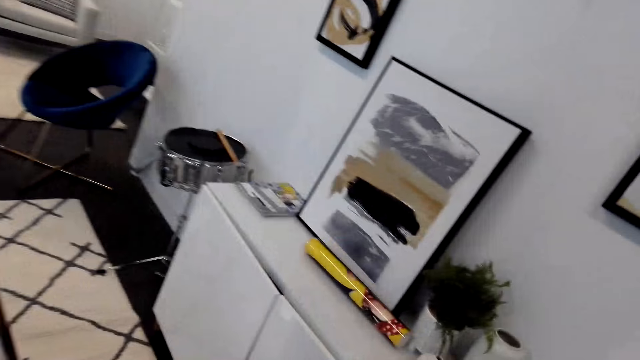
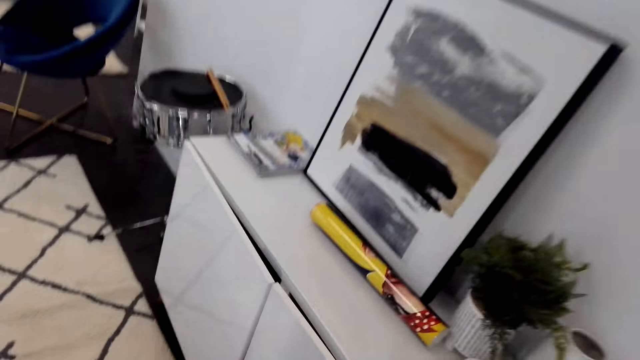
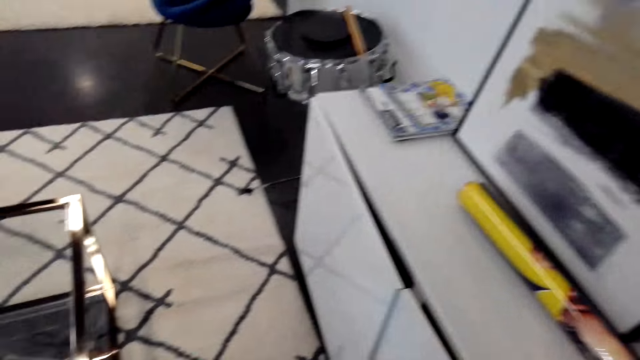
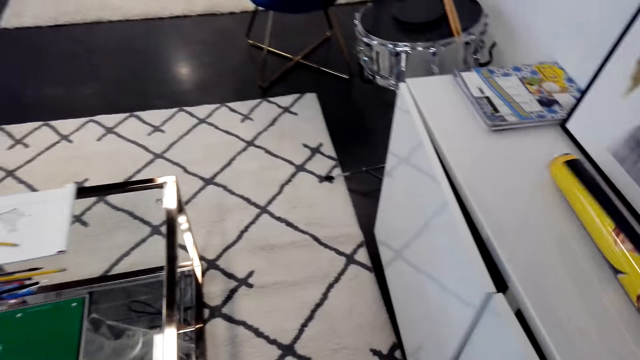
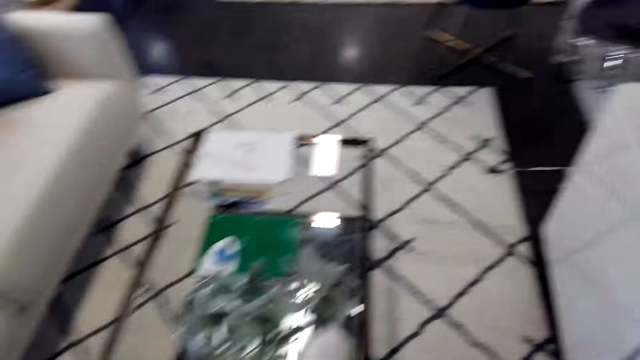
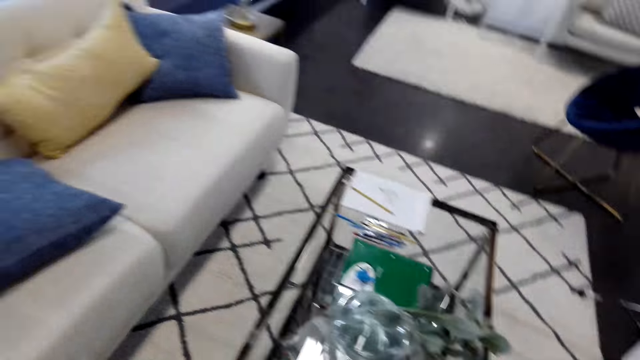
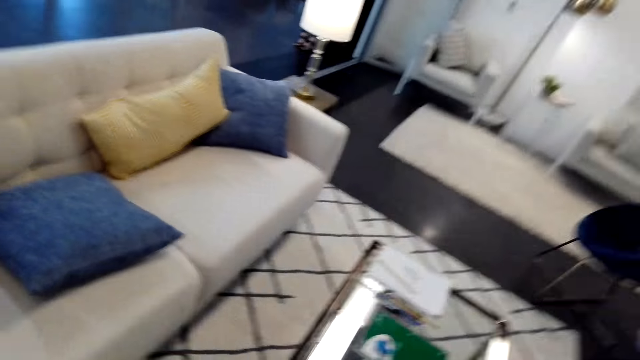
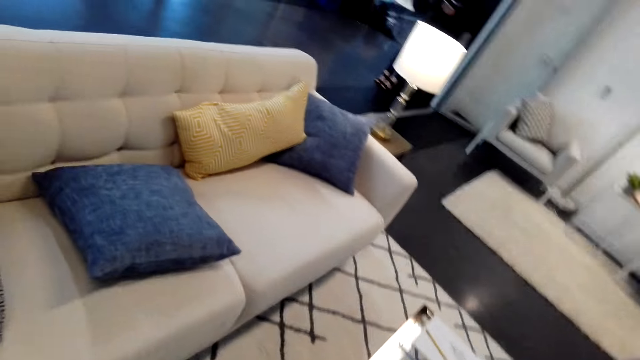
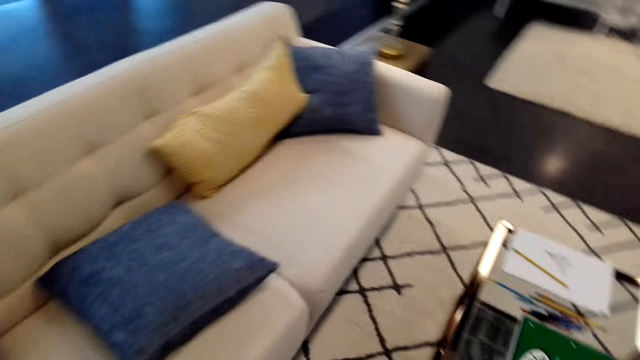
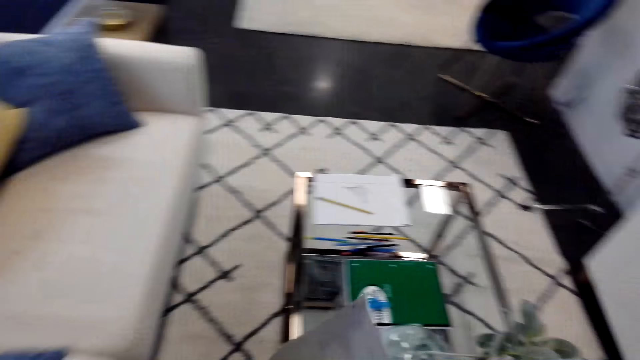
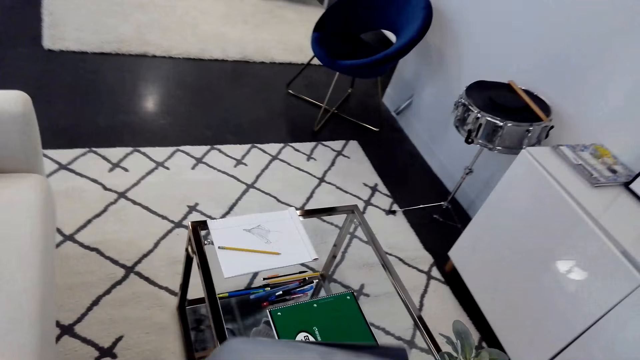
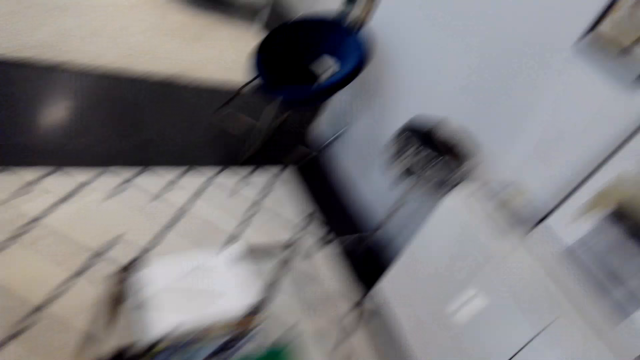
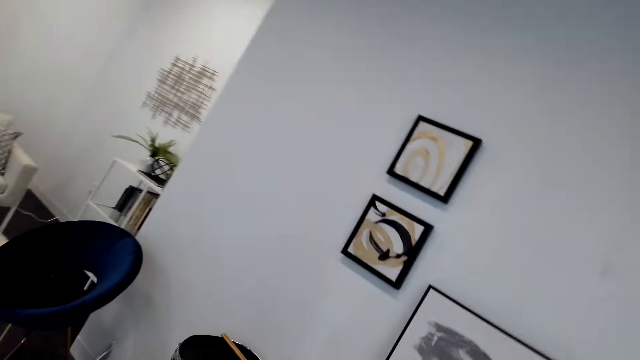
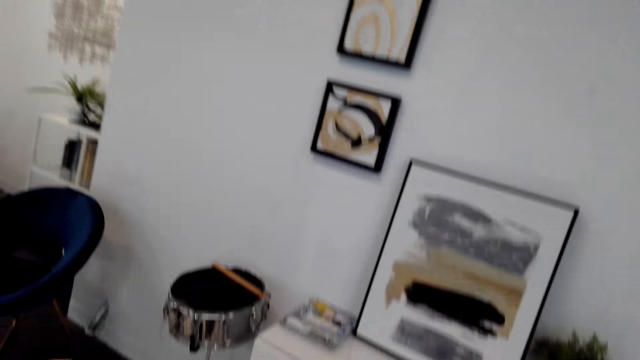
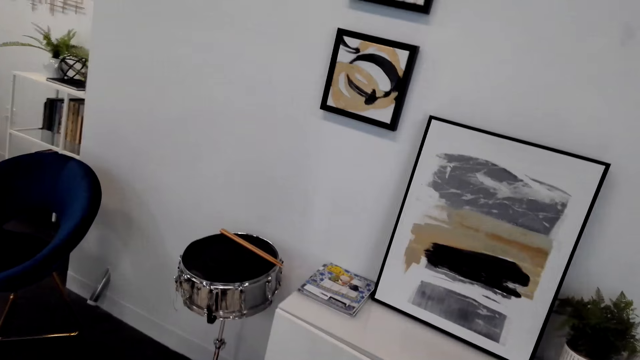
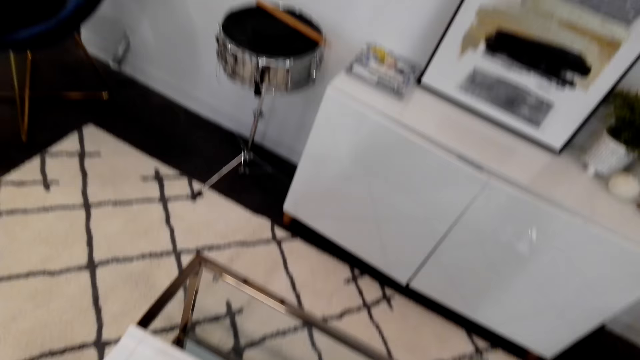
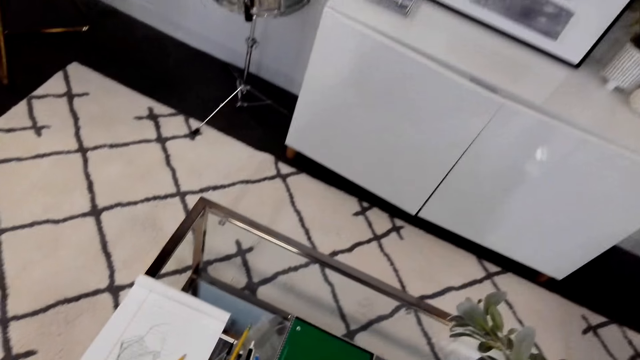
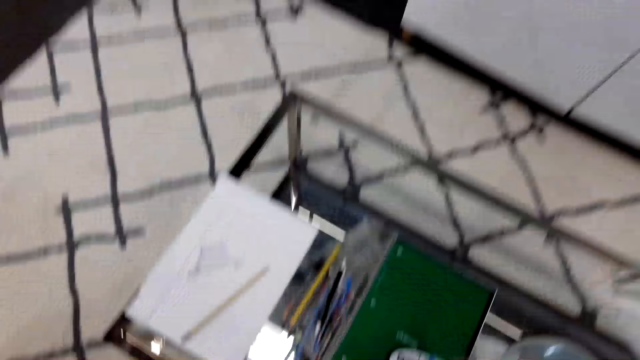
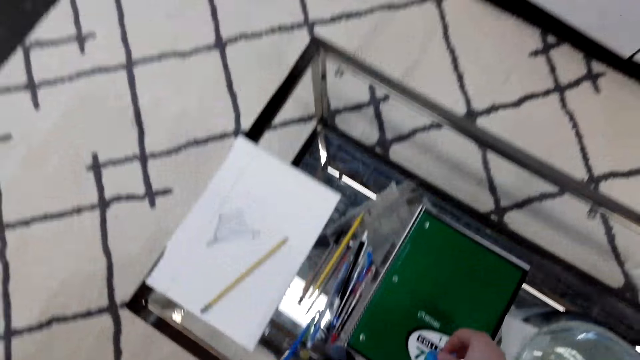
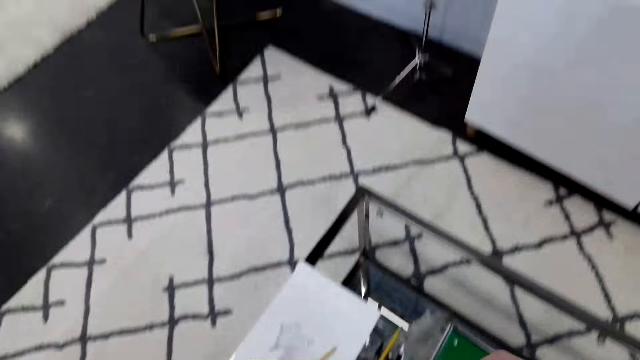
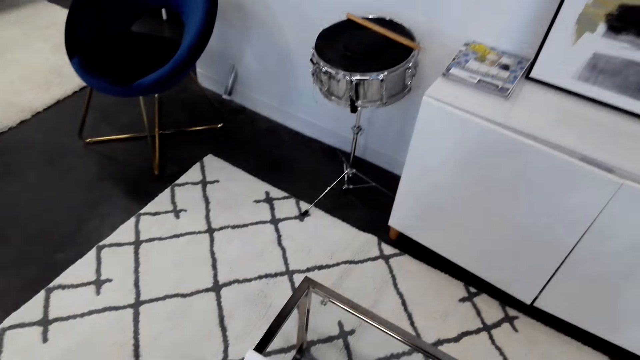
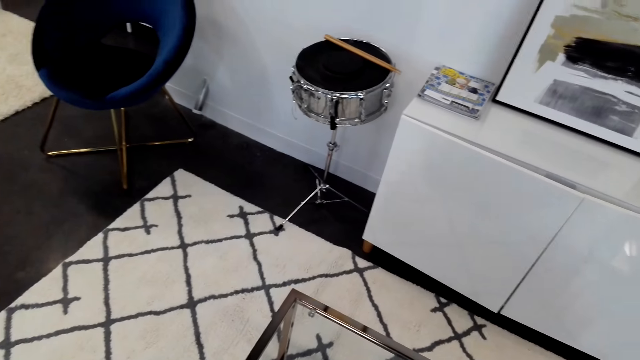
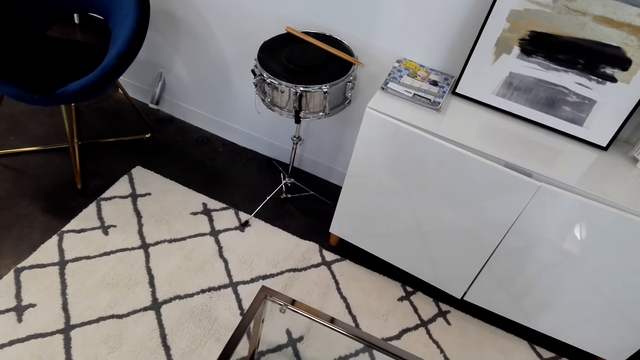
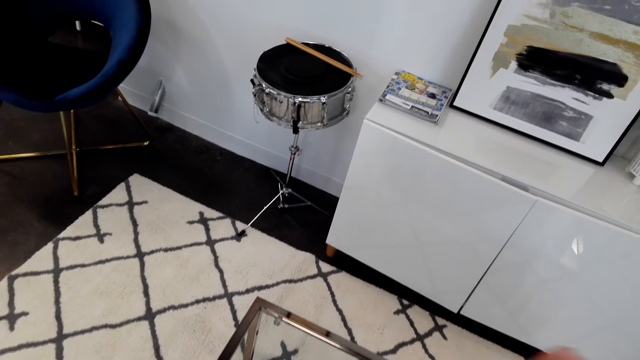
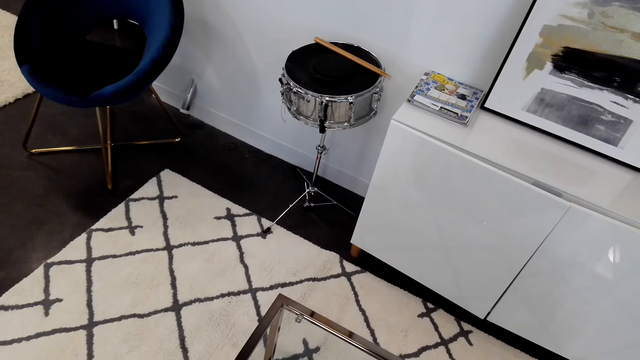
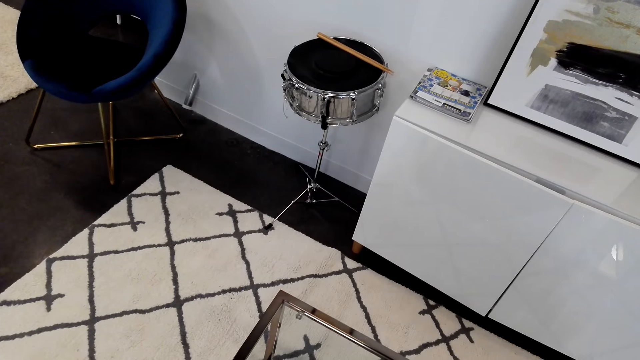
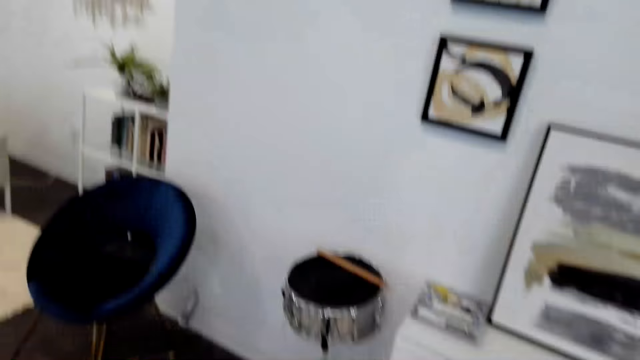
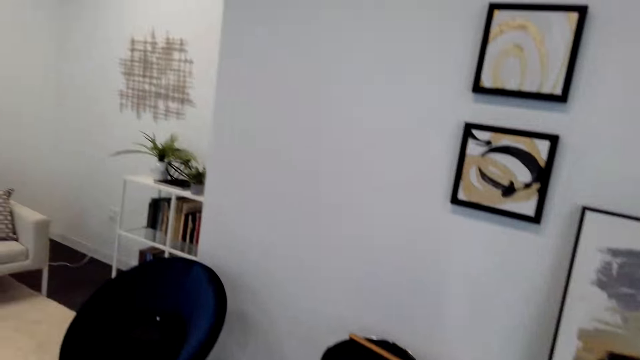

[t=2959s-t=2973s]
The camera wearer takes a picture paper. They hold the paper. They walk across the room. They pick up a pin or glue. They look around.

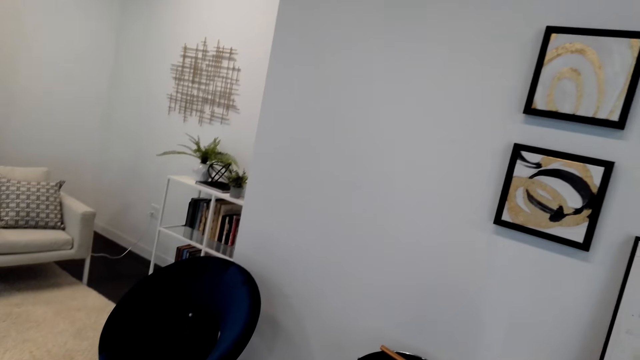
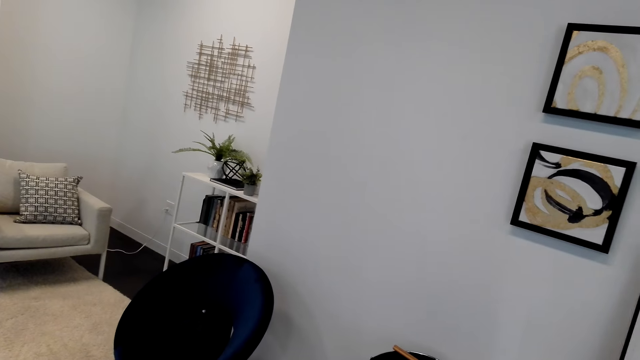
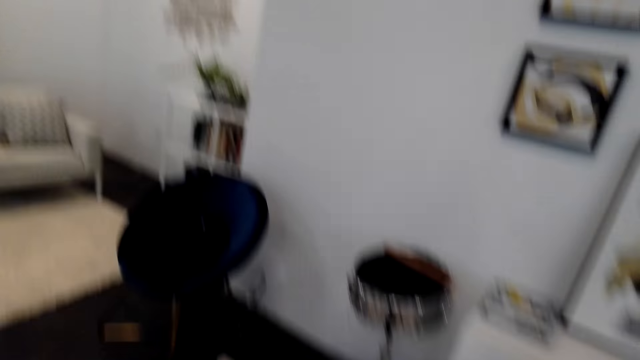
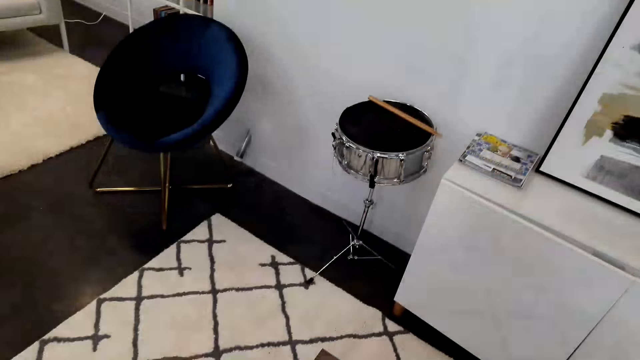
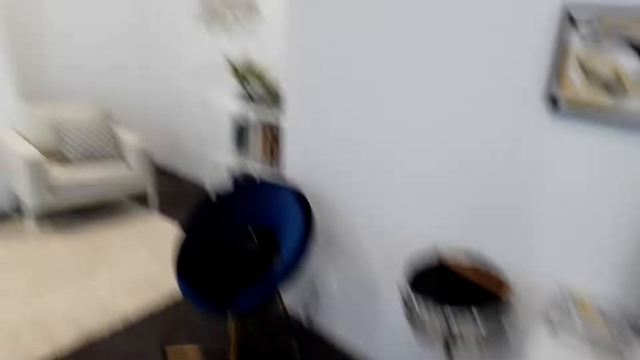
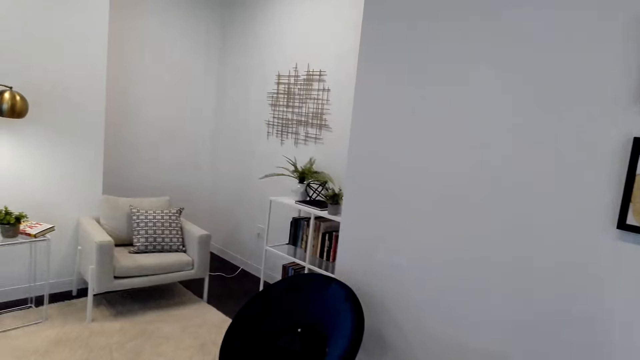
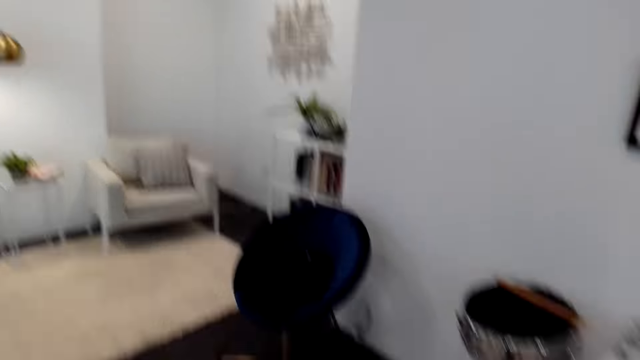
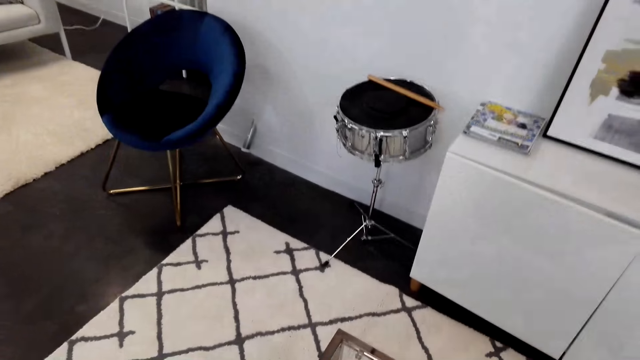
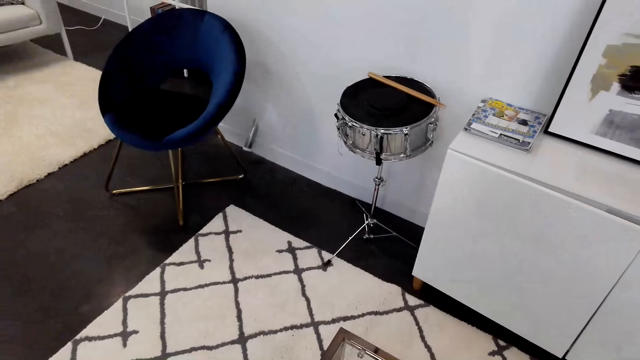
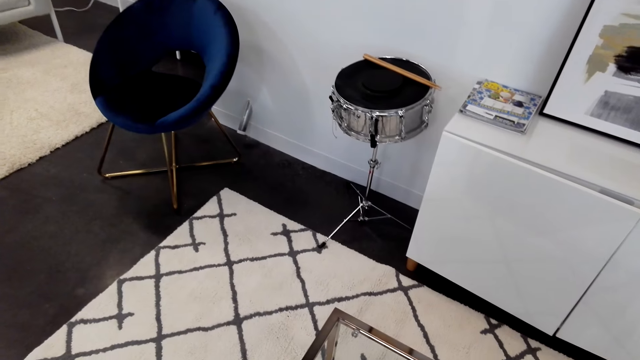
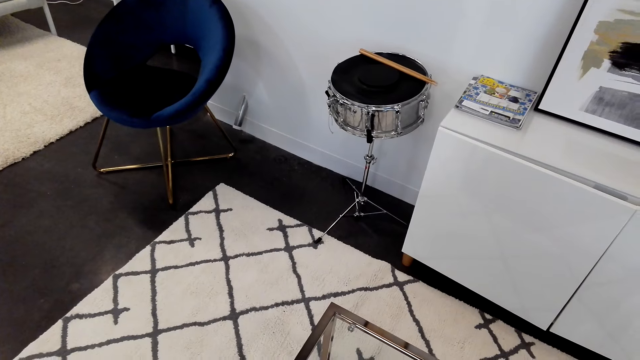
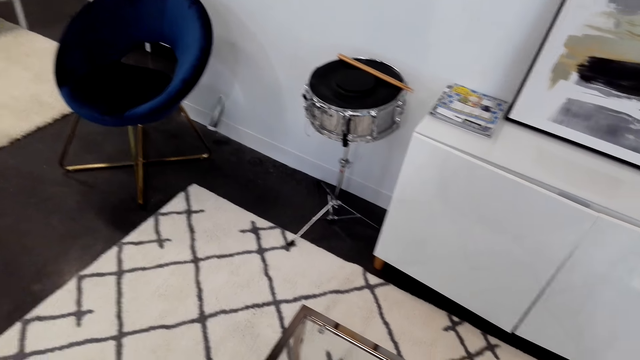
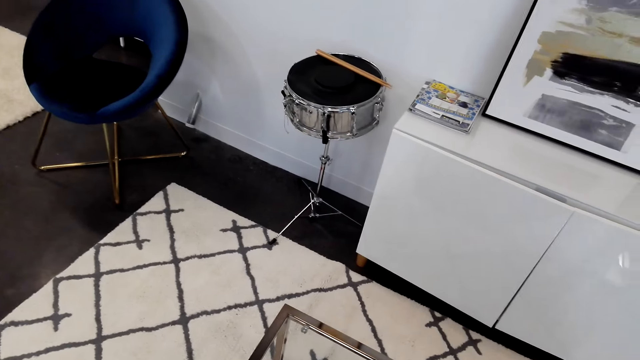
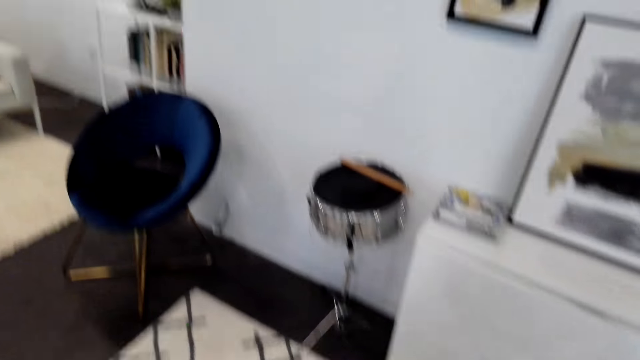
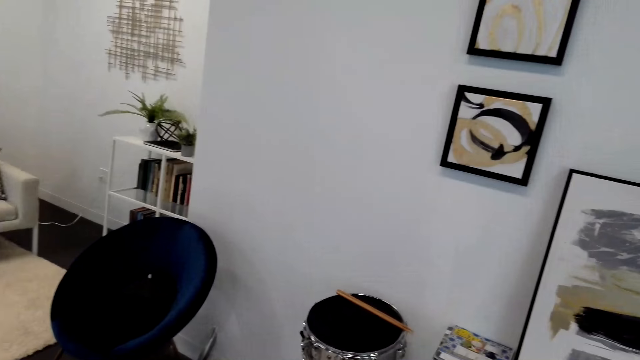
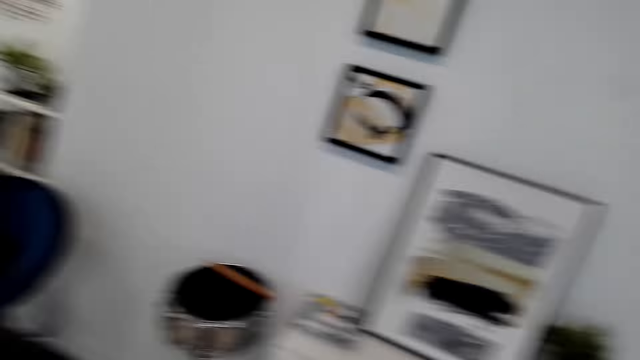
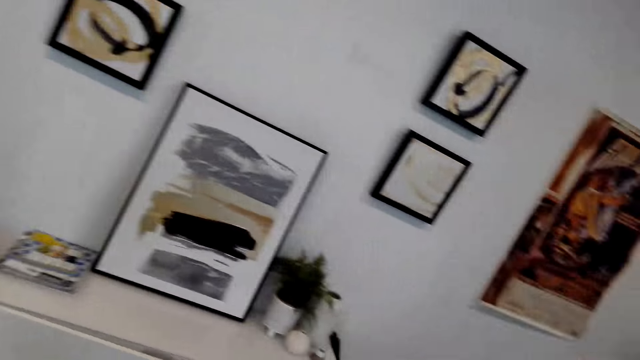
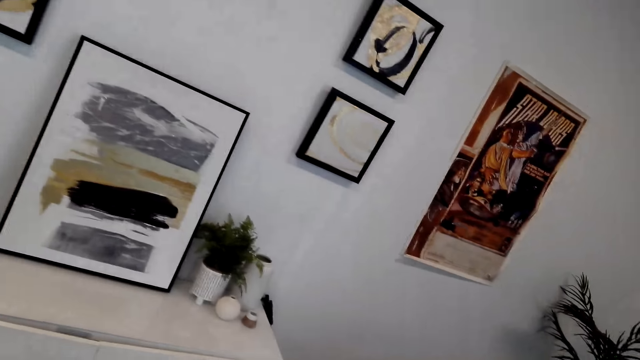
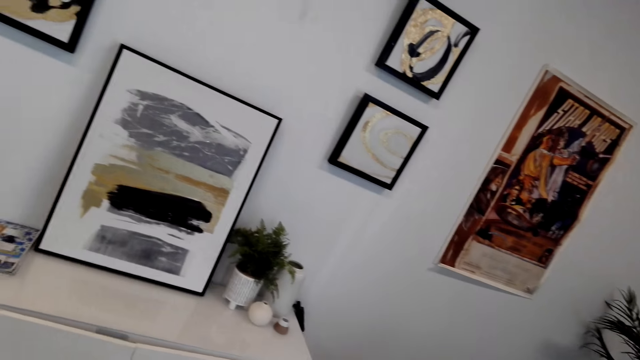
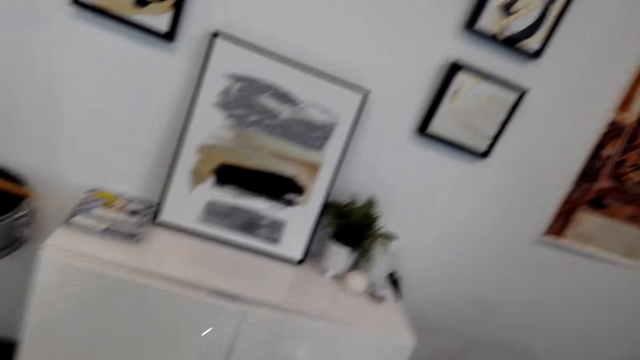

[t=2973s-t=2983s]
The camera wearer looks around.
